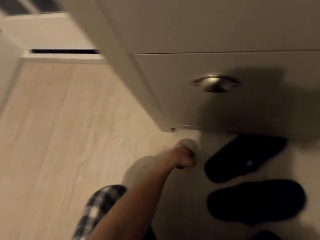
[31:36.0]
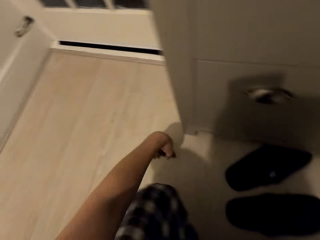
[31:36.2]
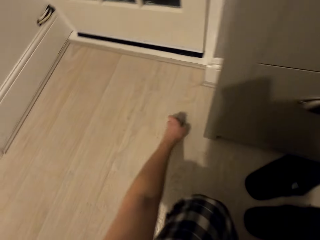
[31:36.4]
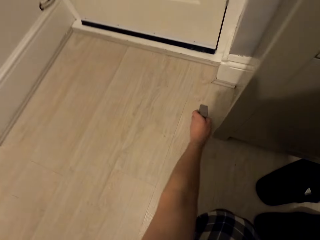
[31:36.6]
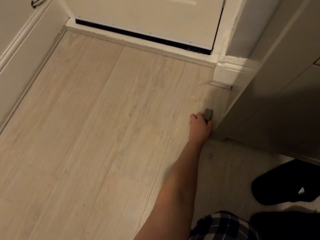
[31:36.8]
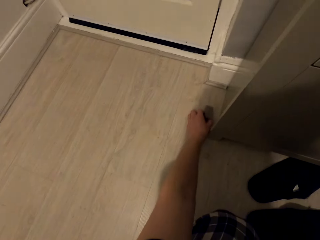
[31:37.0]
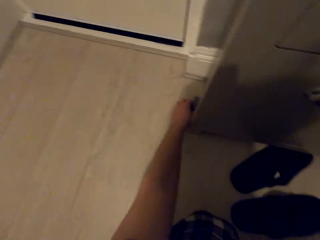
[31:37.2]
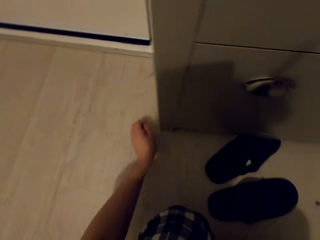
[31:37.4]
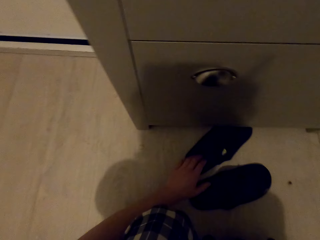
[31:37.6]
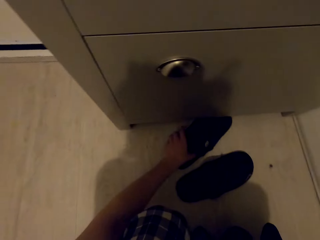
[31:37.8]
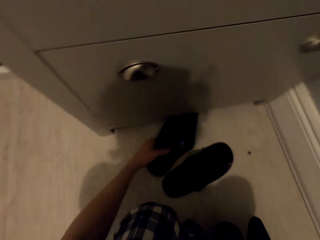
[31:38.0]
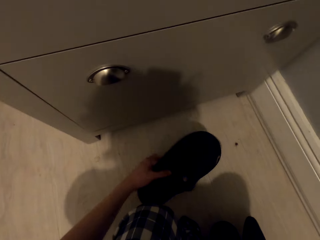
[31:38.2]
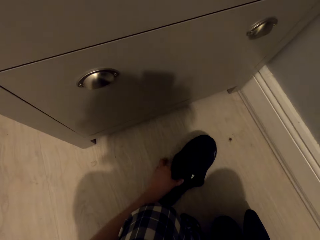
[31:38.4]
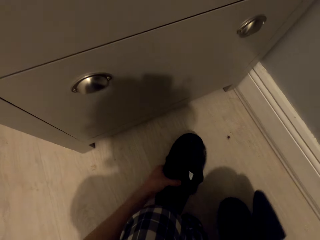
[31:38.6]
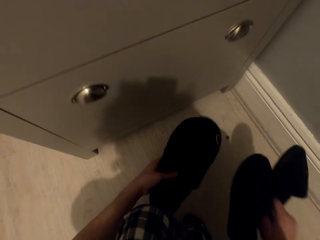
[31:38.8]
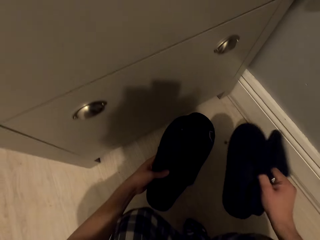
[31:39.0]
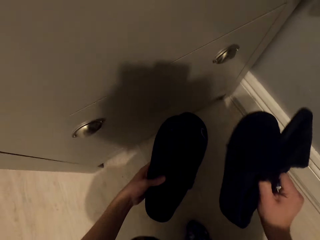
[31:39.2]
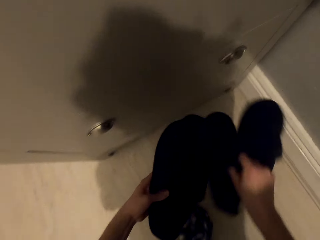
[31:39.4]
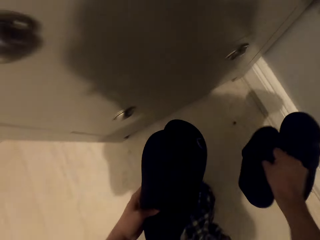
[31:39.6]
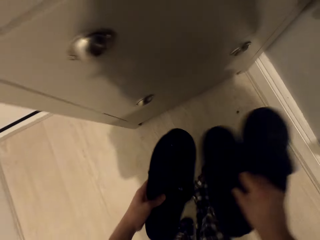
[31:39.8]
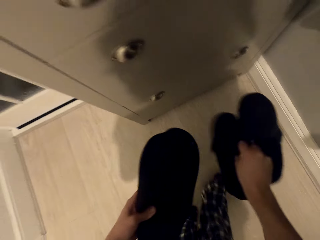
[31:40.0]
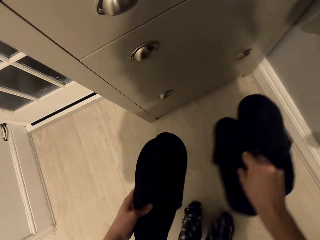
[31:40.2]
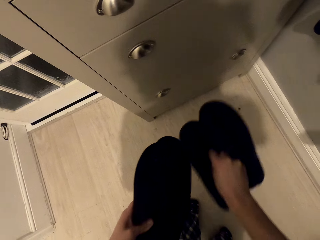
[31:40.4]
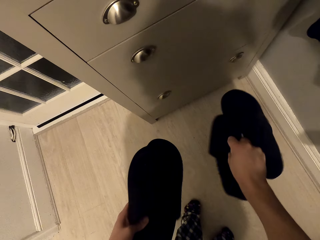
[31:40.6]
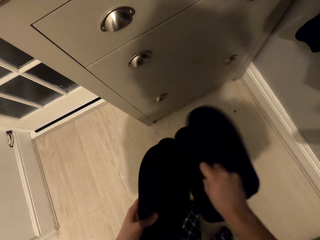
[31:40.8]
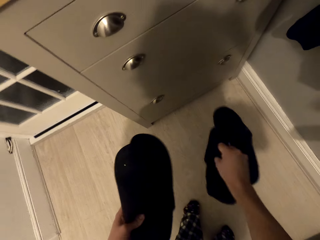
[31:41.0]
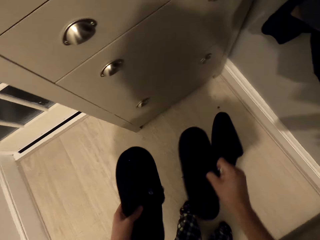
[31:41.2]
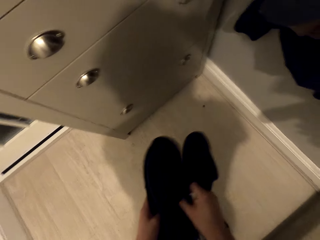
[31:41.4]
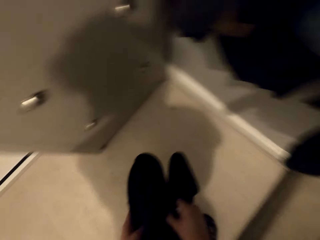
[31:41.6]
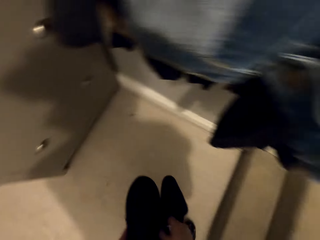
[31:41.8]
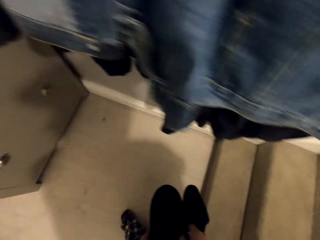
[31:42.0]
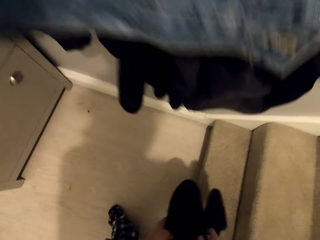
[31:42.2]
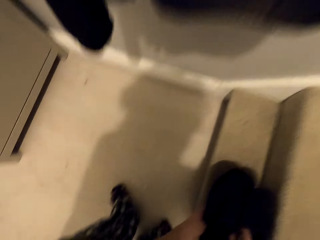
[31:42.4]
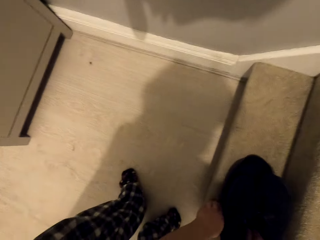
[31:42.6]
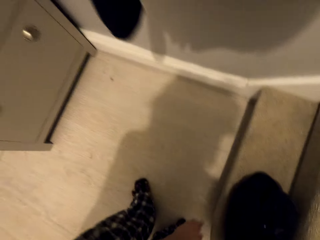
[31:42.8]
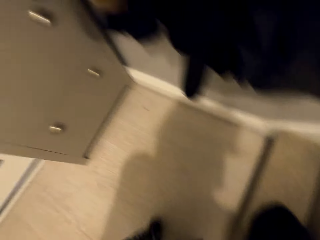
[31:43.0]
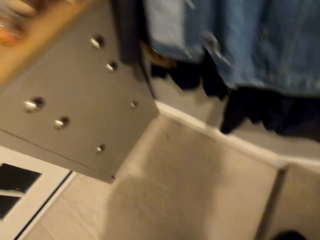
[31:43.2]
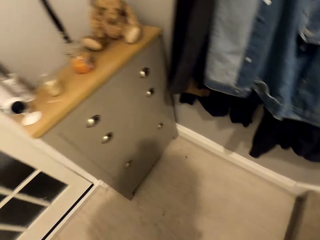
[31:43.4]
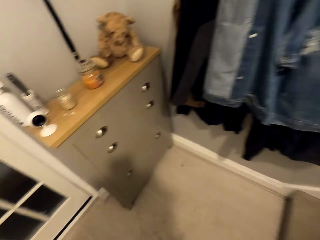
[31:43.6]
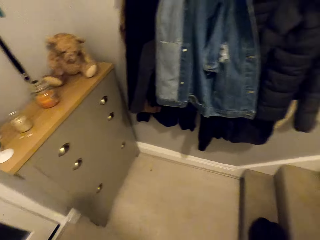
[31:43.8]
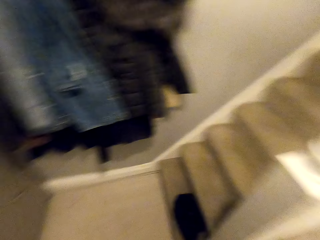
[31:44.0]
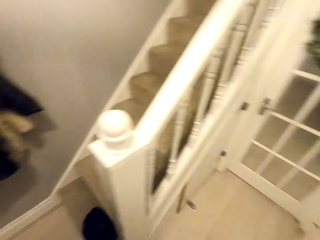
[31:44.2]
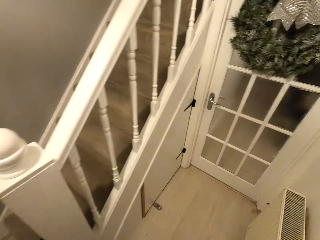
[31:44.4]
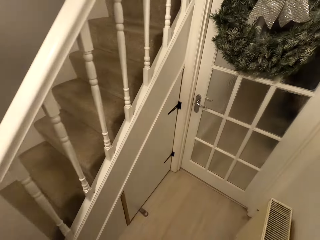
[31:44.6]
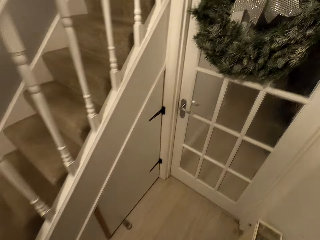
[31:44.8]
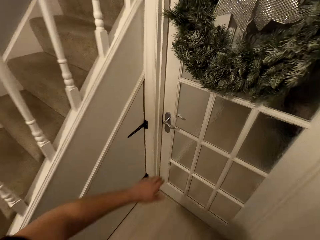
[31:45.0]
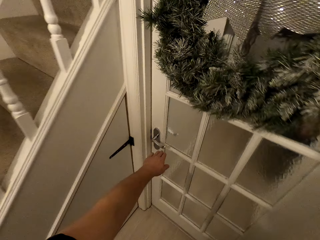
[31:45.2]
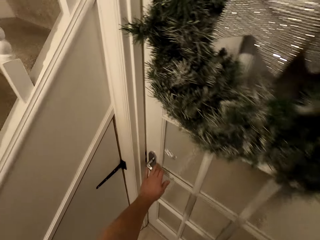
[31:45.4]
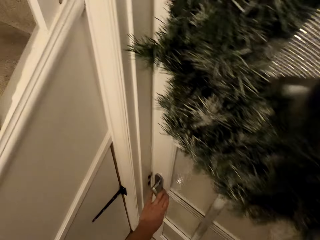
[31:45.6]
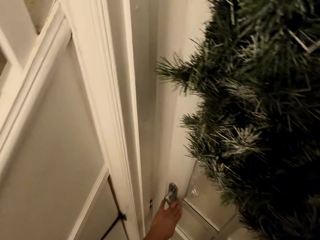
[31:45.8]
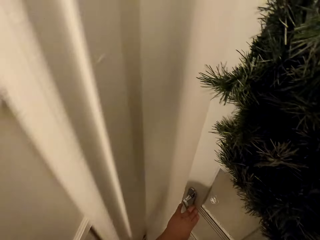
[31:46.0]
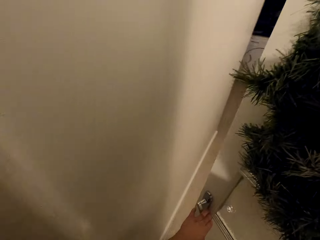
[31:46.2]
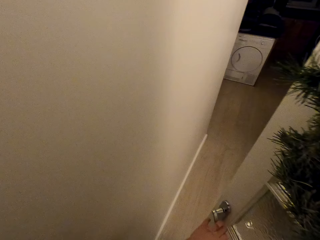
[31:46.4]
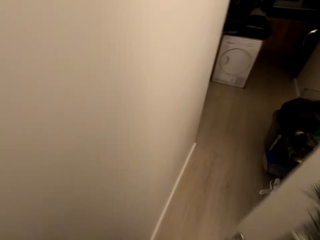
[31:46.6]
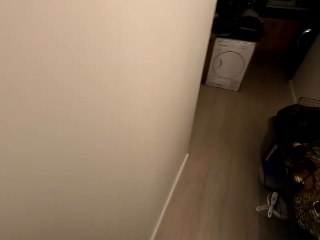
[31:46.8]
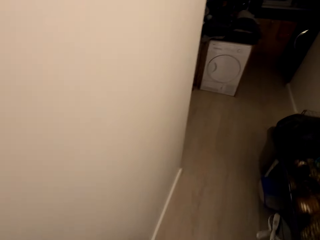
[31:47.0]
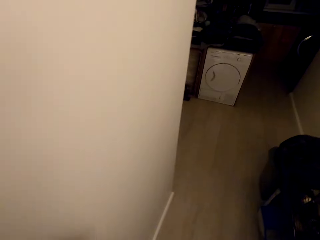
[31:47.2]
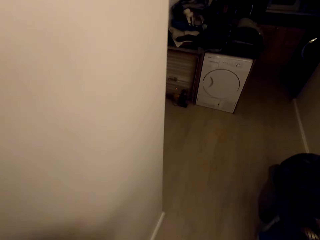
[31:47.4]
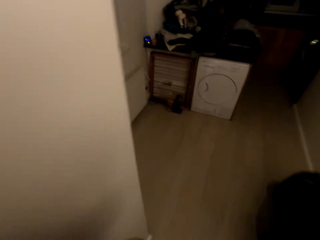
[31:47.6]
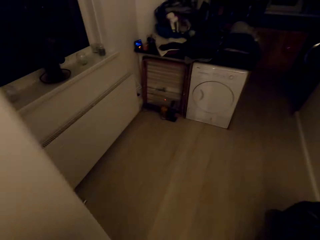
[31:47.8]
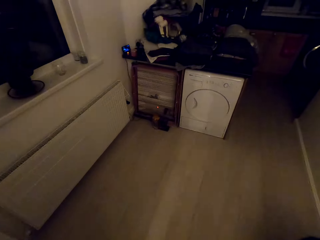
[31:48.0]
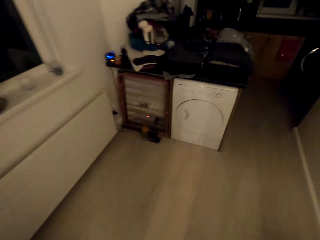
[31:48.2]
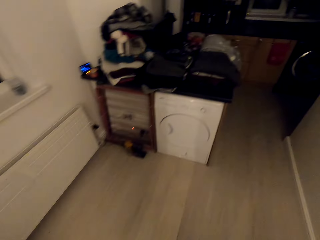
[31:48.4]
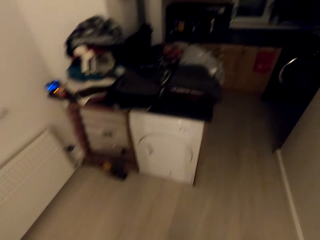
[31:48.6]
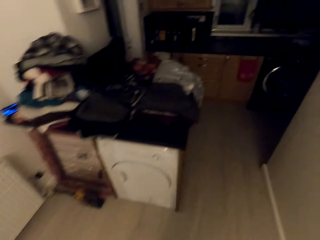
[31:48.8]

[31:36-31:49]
The camera wearer puts something beside the cabinet. They lift the slipper. They put the slipper on top of another slipper. They flap the slippers. They carry the slippers. They place the slippers on the staircase. They hold the door knob. They open the door. They walk around the house.

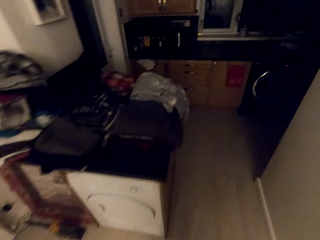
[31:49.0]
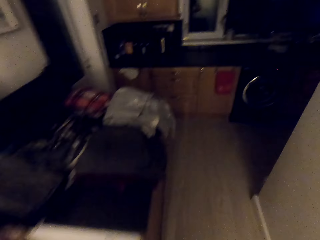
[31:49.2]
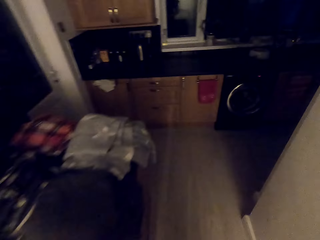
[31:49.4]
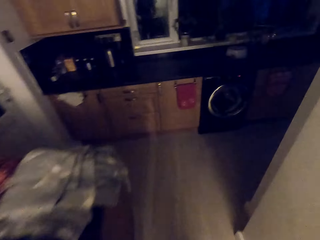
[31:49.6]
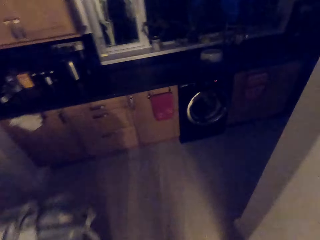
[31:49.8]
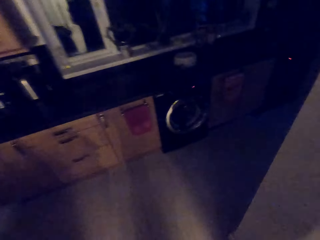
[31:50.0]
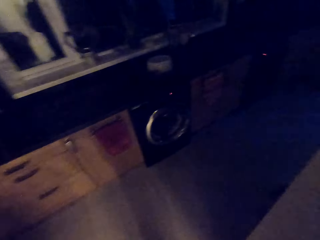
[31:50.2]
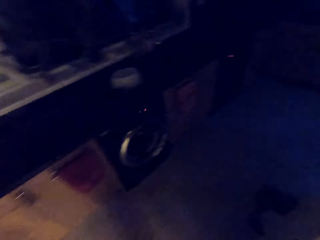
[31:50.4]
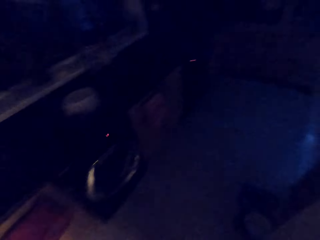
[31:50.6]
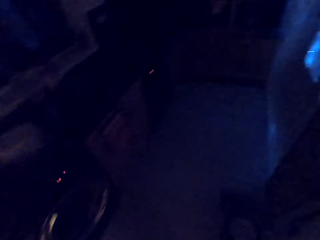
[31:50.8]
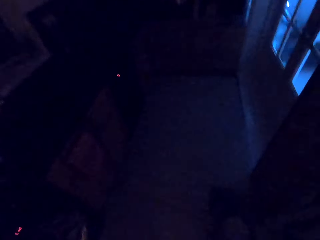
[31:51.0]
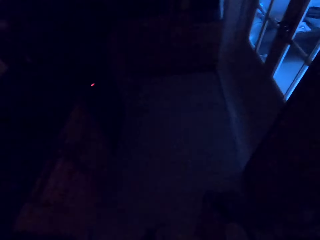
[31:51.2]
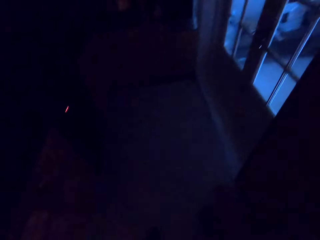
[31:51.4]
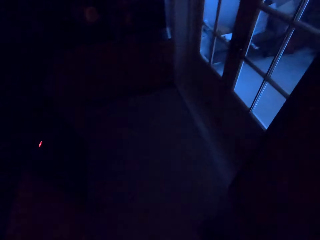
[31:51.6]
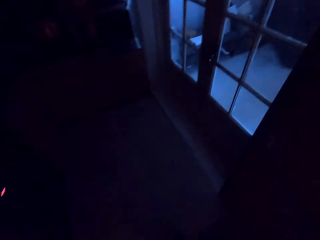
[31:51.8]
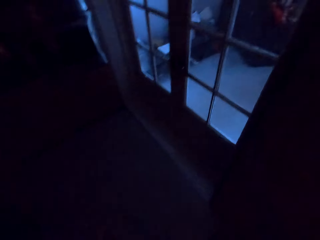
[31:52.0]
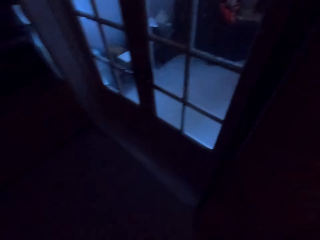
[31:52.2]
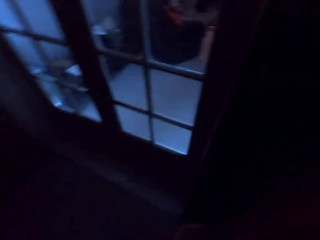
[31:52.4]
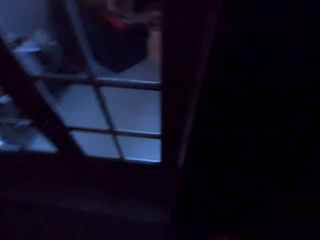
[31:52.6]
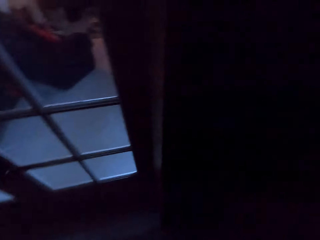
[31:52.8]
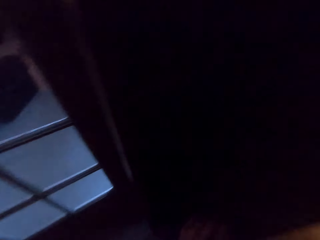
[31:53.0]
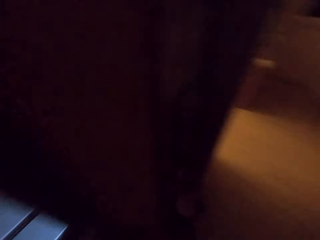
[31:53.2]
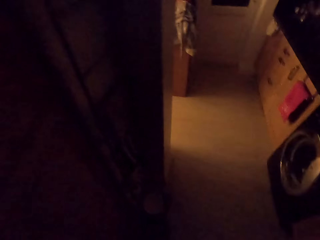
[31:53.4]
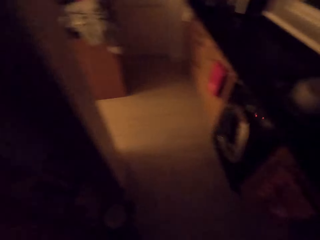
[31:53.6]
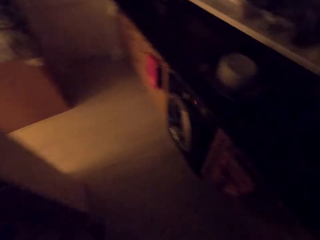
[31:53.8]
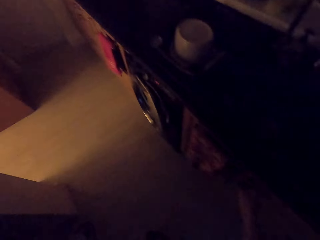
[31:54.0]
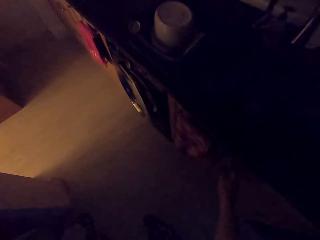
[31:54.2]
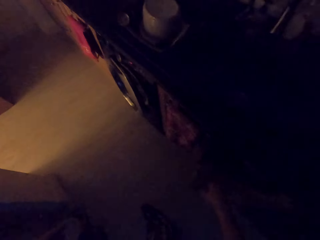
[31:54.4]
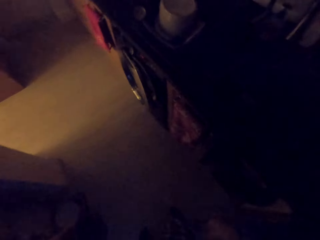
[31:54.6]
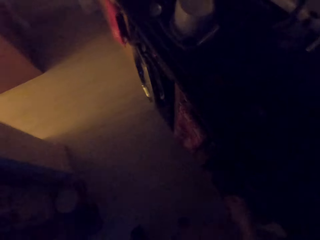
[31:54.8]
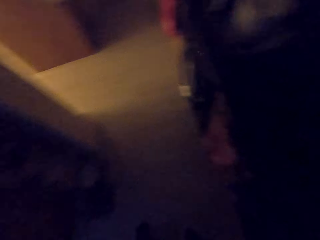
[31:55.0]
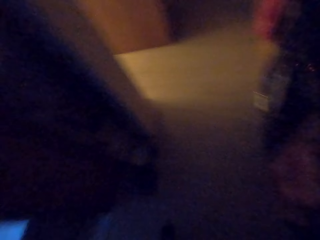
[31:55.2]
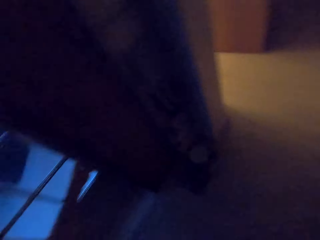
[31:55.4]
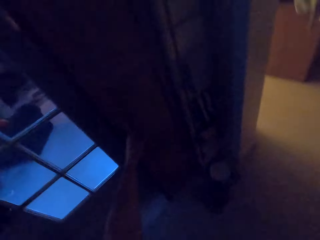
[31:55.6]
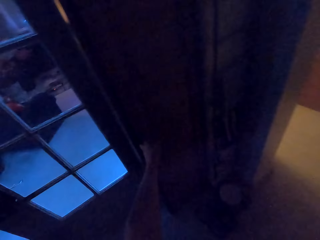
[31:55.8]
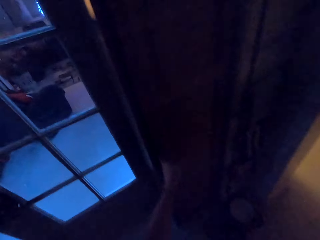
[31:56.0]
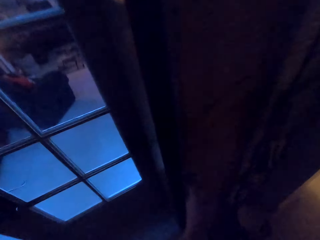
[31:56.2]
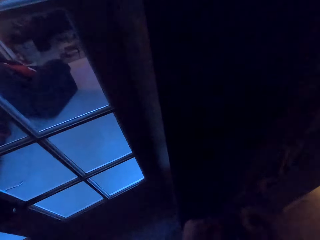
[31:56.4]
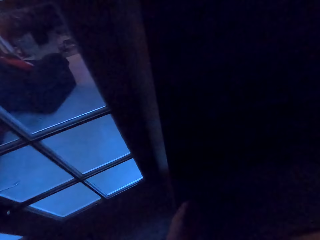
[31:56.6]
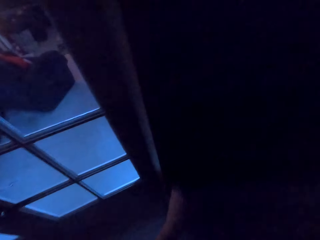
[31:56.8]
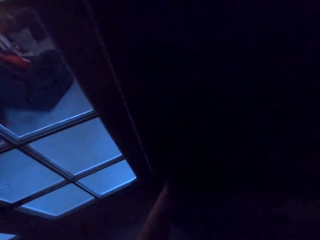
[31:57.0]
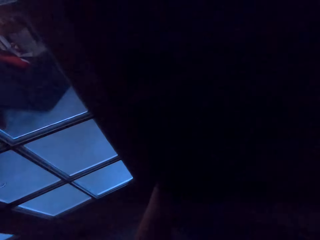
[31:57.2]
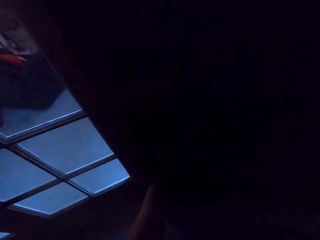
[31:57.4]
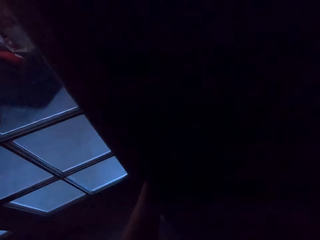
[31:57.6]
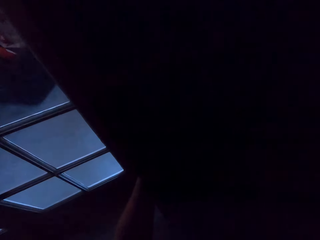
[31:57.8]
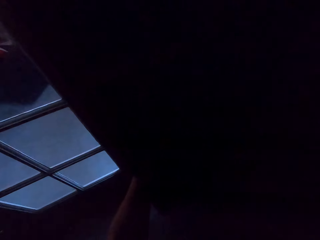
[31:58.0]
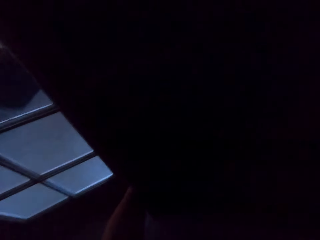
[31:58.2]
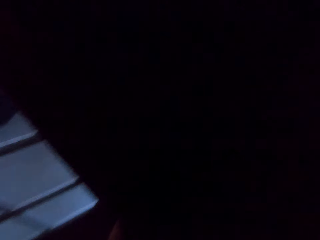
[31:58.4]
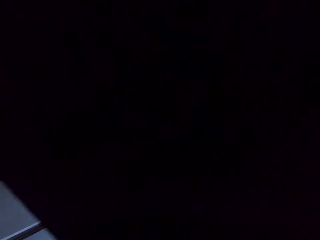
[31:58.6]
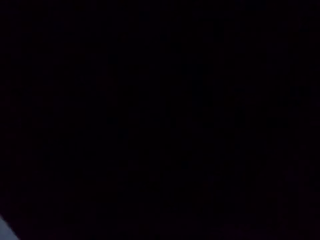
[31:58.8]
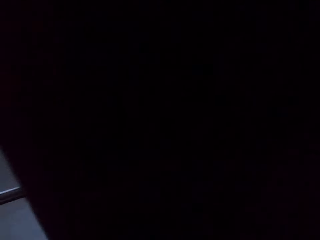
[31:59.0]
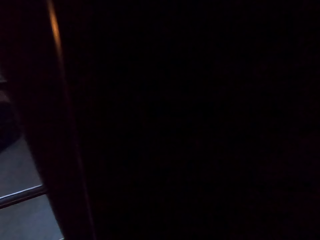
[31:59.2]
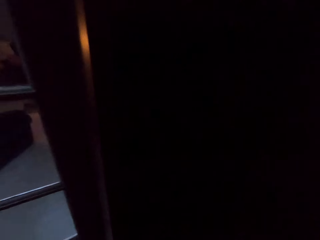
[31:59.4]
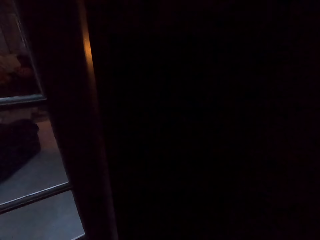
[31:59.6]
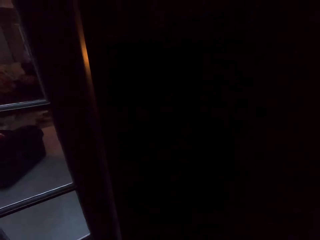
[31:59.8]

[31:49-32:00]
The camera wearer walks to the kitchen. They open a kitchen cabinet. They open a store door.
